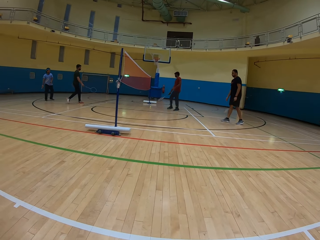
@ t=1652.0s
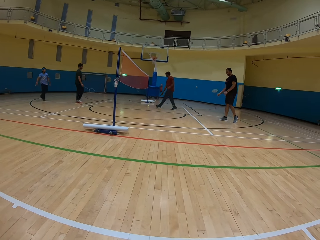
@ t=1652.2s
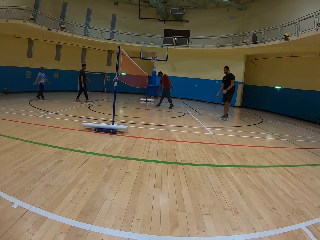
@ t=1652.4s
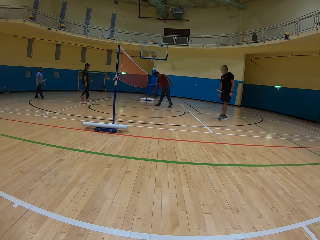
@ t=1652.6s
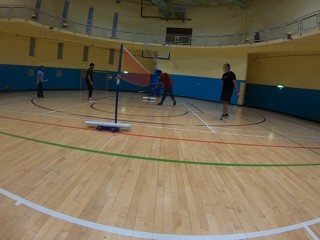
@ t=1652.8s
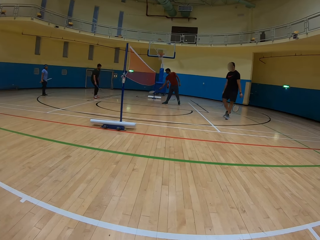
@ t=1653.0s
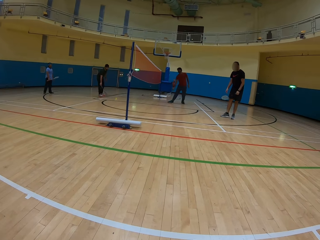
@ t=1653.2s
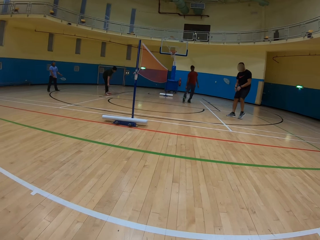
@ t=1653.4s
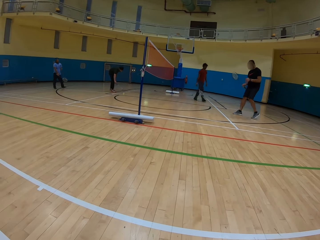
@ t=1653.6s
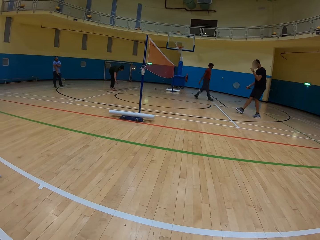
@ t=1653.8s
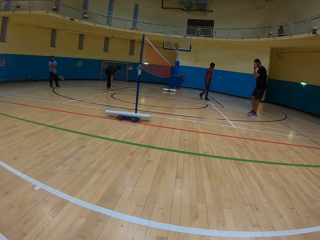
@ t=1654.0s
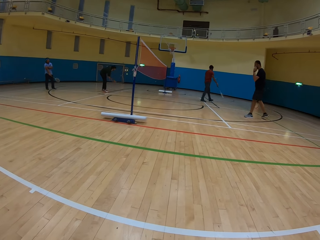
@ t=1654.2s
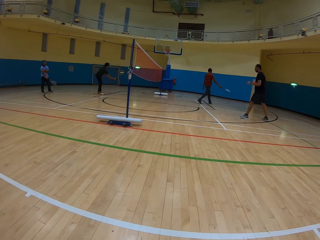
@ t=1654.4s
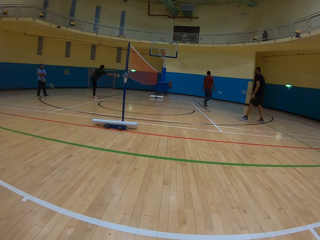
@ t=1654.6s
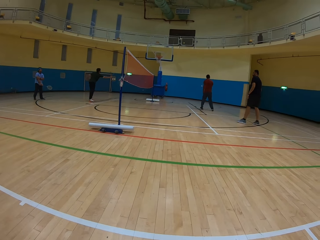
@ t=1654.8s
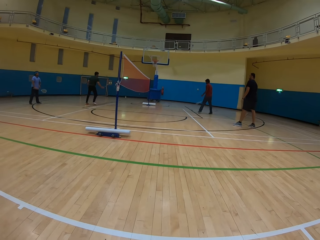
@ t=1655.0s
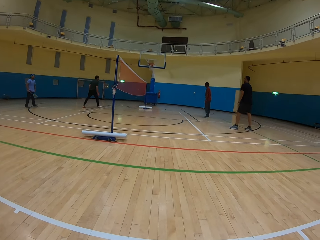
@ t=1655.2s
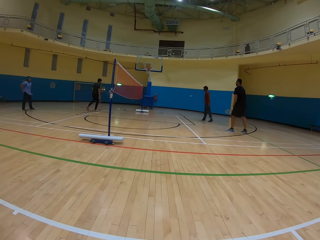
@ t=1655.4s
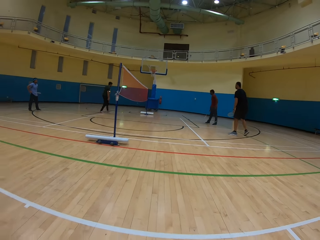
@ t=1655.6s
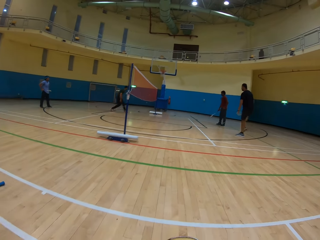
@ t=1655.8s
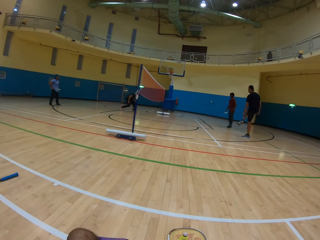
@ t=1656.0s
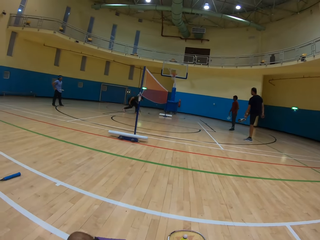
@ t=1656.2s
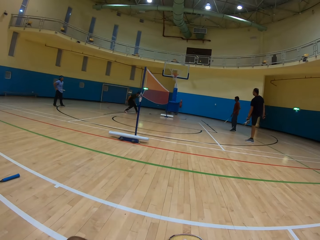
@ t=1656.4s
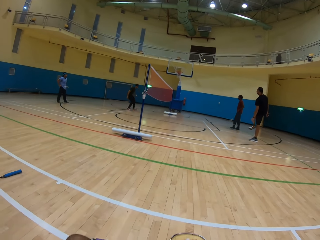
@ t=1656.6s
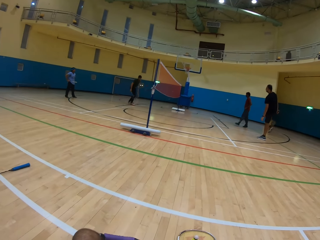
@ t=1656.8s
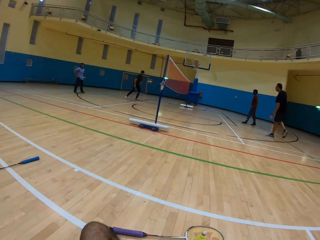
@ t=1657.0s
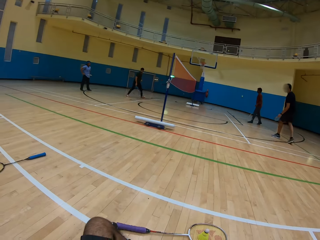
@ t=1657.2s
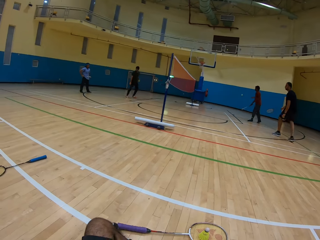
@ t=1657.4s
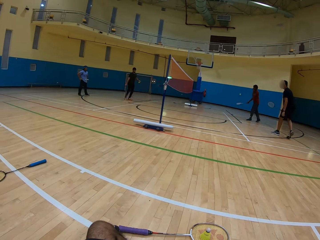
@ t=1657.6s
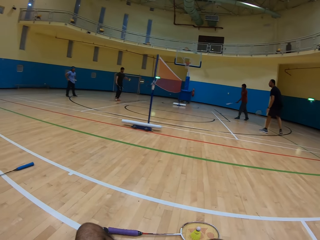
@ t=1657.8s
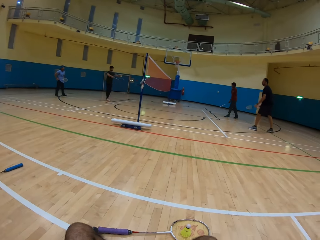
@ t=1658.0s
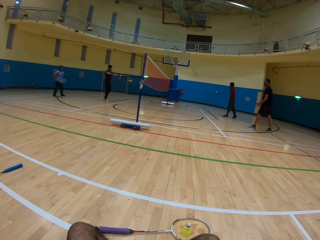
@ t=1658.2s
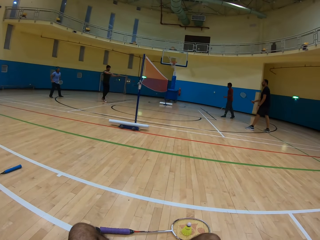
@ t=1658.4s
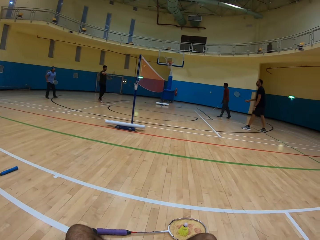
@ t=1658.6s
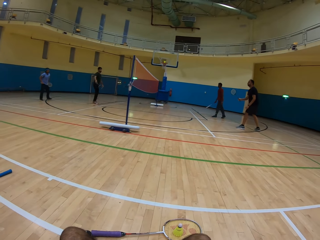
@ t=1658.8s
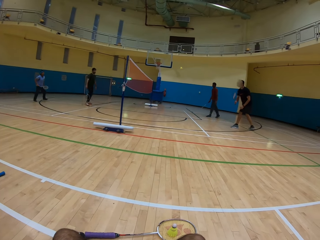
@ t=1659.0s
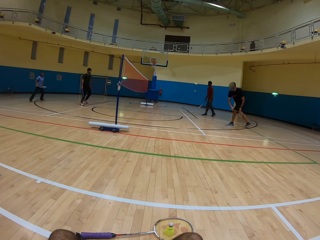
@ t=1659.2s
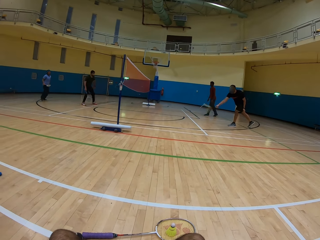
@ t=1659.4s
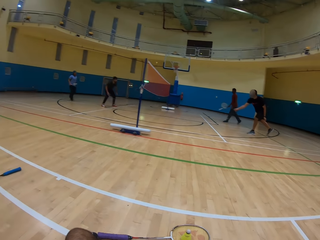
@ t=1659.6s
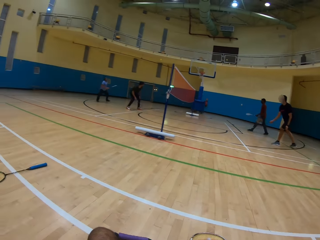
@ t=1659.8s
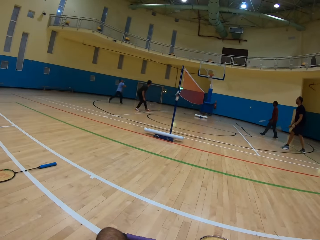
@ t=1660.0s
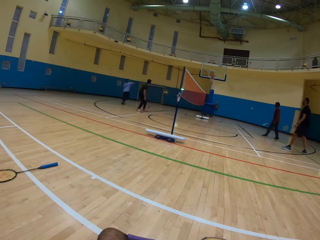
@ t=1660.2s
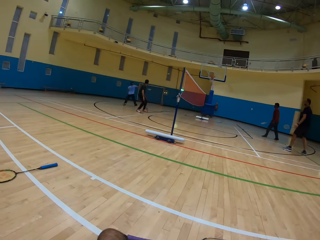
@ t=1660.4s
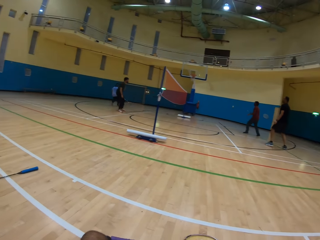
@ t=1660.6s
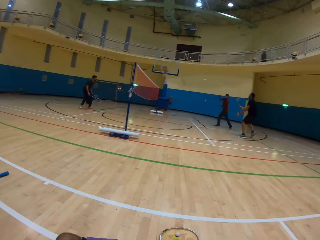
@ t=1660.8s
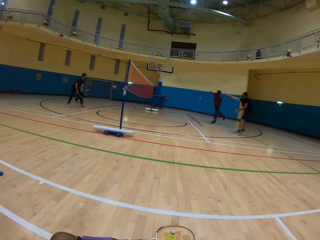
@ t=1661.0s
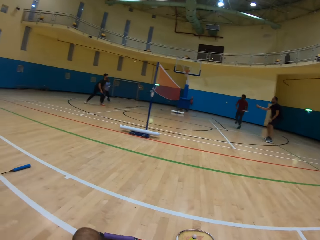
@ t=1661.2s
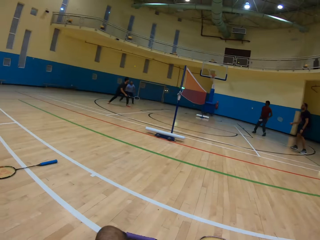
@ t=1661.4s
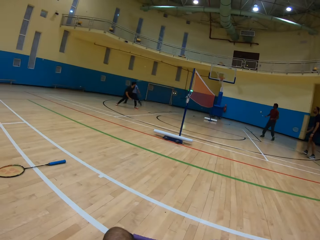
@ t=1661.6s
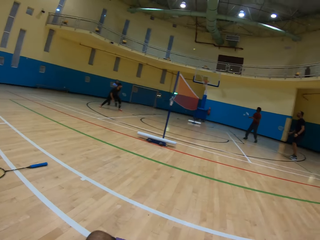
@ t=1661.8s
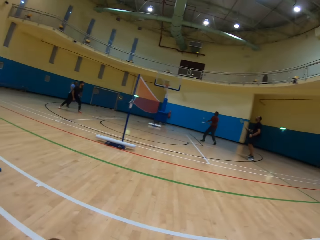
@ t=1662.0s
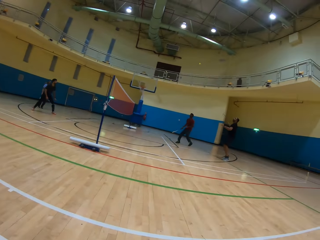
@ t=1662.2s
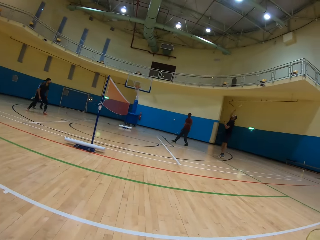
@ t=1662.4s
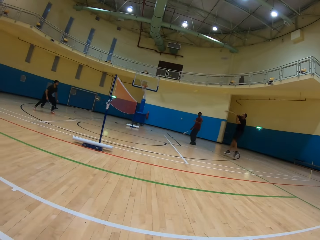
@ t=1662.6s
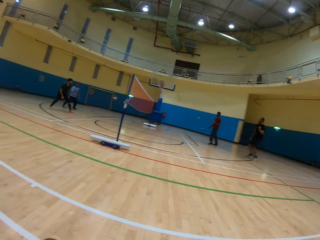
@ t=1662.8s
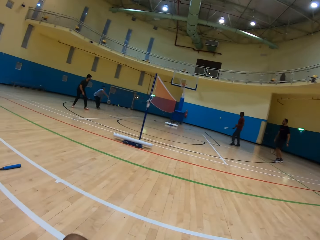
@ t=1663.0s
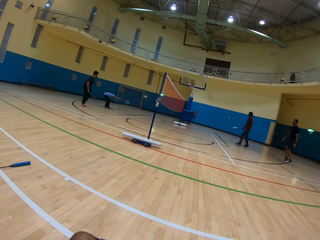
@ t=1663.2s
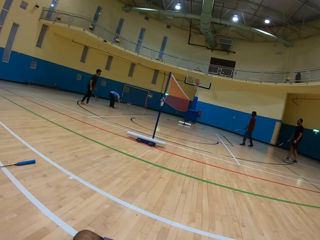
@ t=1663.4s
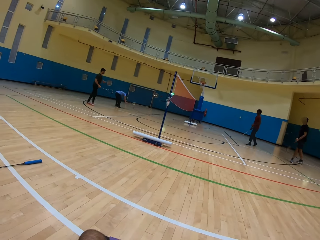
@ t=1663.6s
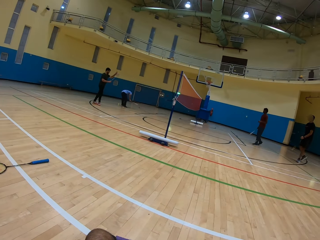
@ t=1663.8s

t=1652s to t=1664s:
A man picks up the shuttlecock. The man hits the shuttlecock. Another man hits the shuttlecock.

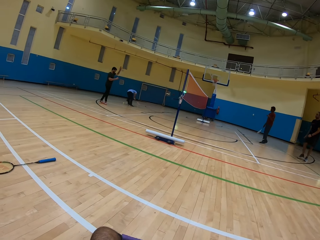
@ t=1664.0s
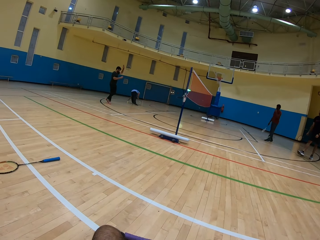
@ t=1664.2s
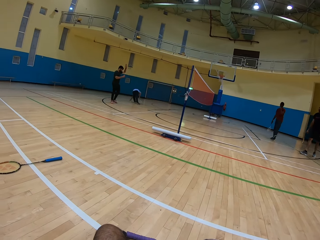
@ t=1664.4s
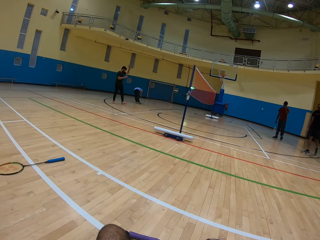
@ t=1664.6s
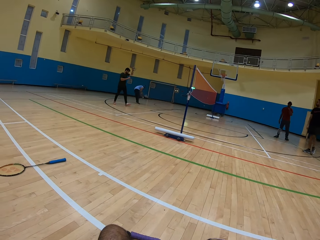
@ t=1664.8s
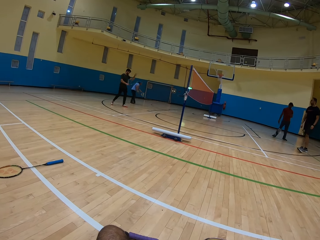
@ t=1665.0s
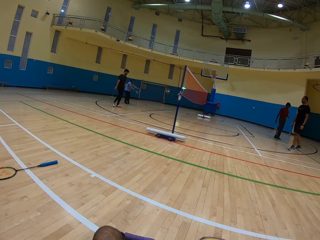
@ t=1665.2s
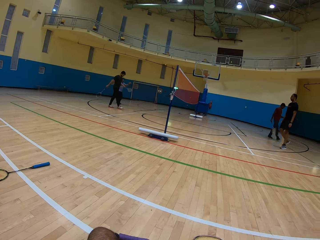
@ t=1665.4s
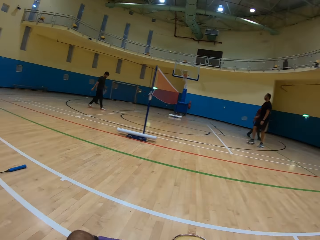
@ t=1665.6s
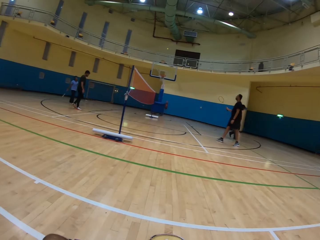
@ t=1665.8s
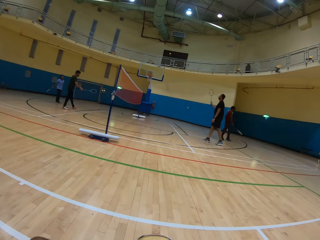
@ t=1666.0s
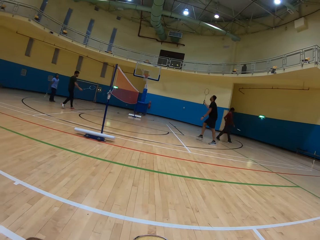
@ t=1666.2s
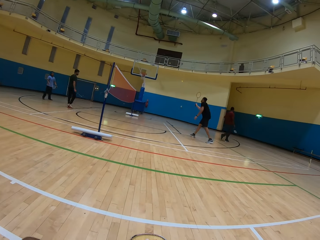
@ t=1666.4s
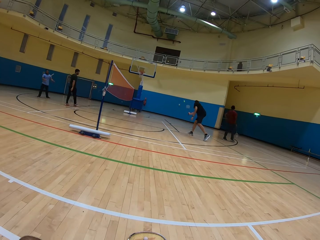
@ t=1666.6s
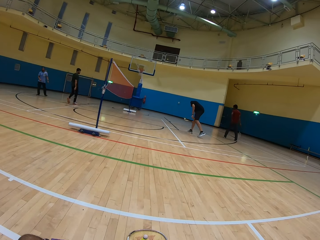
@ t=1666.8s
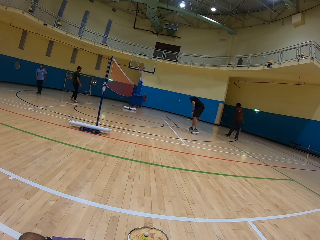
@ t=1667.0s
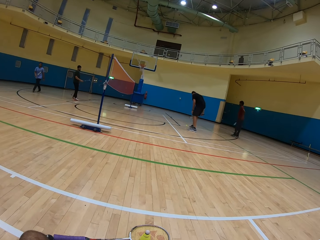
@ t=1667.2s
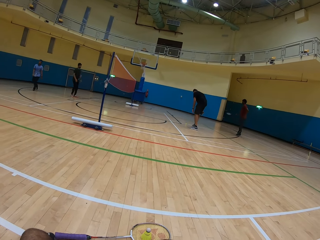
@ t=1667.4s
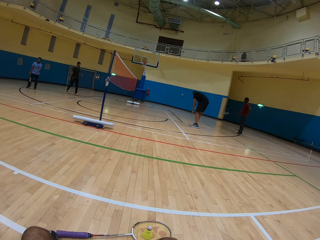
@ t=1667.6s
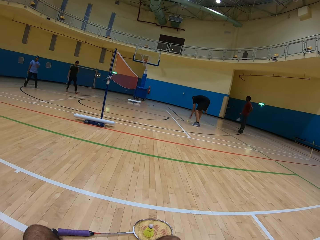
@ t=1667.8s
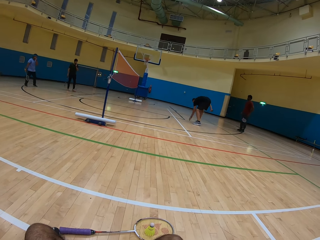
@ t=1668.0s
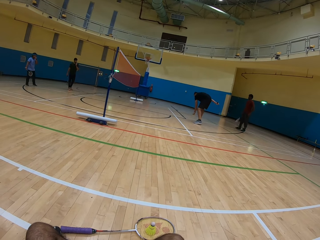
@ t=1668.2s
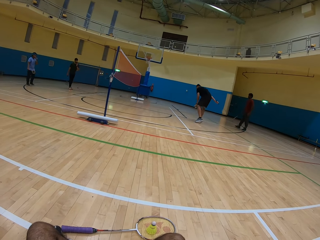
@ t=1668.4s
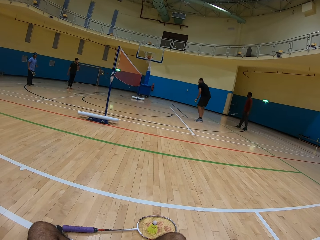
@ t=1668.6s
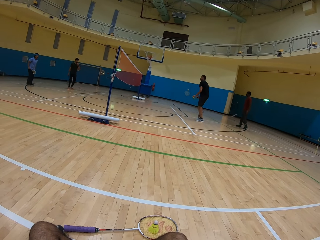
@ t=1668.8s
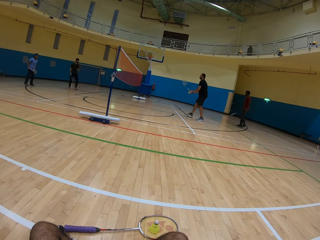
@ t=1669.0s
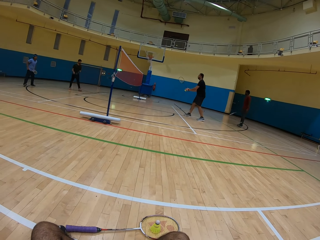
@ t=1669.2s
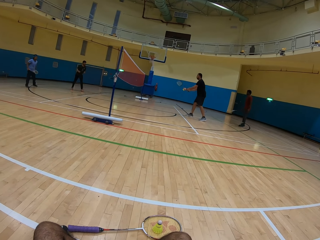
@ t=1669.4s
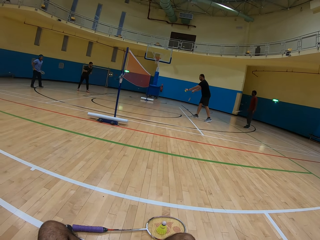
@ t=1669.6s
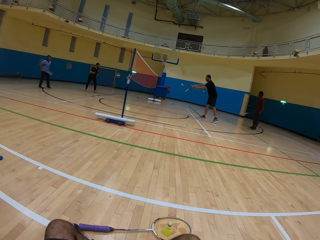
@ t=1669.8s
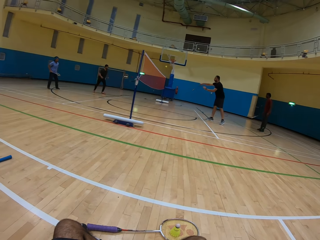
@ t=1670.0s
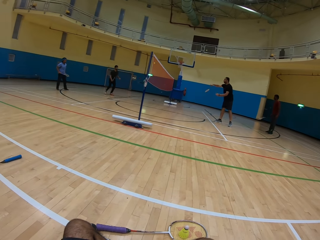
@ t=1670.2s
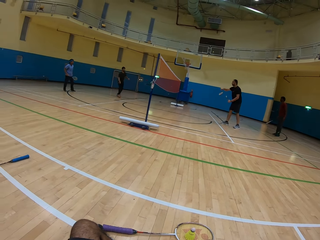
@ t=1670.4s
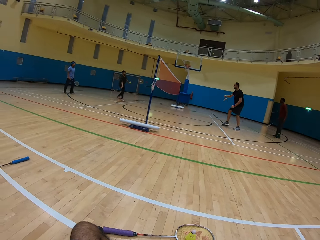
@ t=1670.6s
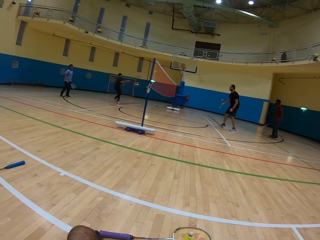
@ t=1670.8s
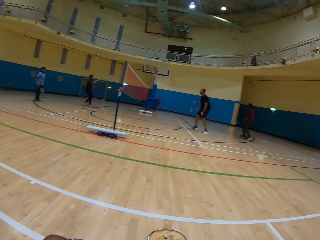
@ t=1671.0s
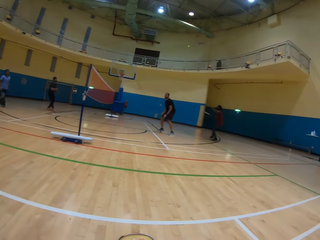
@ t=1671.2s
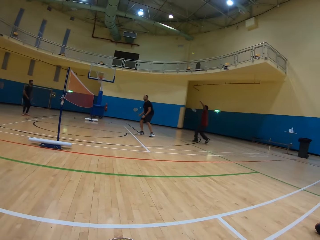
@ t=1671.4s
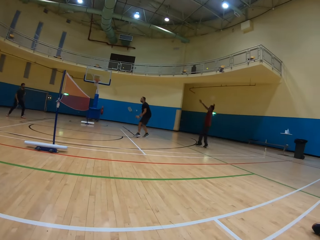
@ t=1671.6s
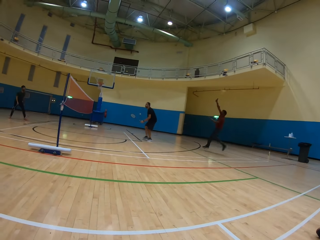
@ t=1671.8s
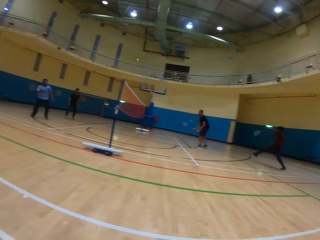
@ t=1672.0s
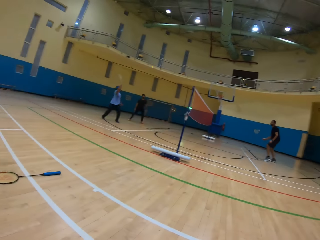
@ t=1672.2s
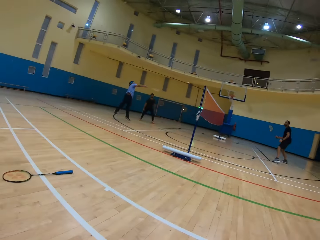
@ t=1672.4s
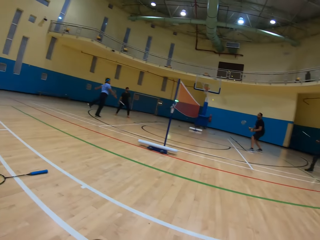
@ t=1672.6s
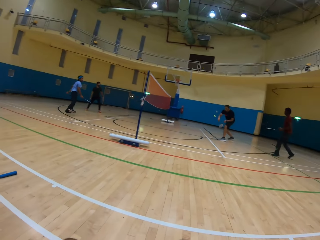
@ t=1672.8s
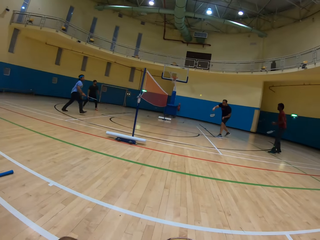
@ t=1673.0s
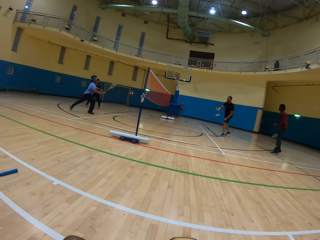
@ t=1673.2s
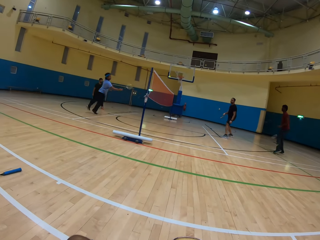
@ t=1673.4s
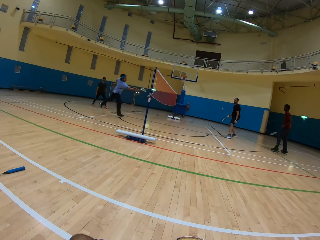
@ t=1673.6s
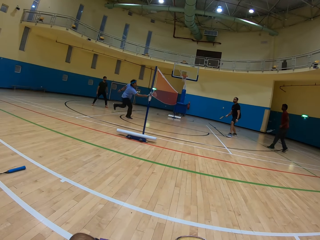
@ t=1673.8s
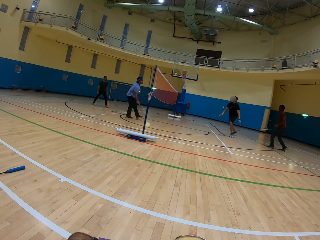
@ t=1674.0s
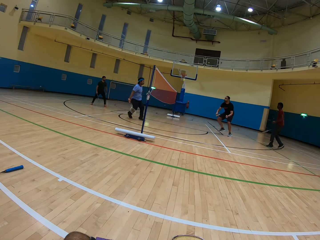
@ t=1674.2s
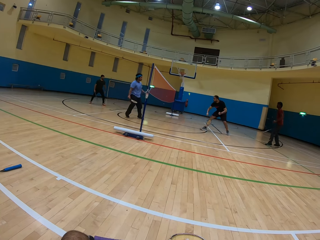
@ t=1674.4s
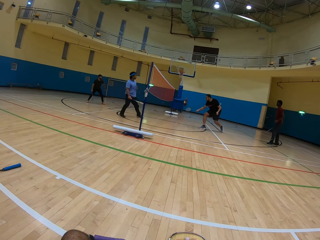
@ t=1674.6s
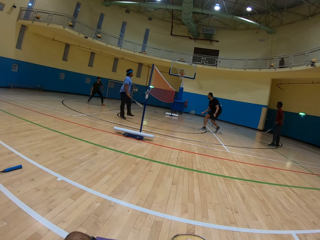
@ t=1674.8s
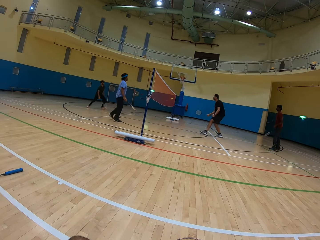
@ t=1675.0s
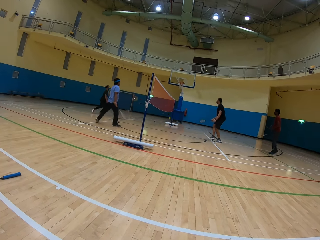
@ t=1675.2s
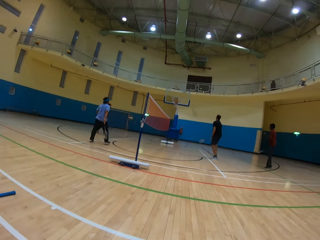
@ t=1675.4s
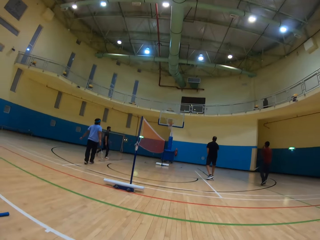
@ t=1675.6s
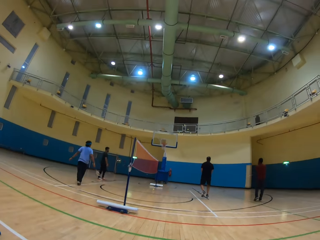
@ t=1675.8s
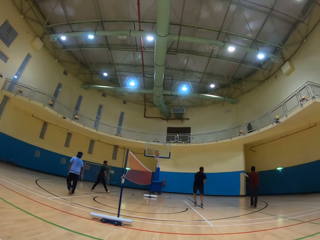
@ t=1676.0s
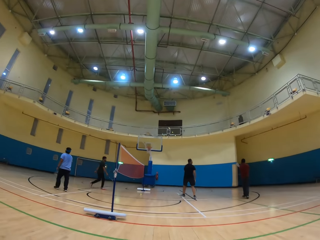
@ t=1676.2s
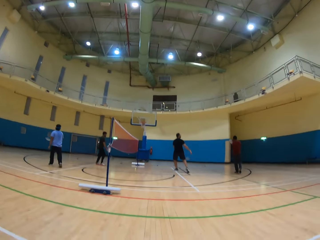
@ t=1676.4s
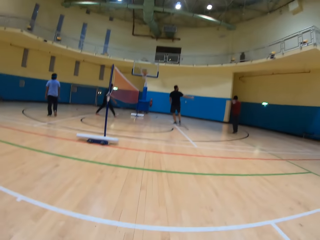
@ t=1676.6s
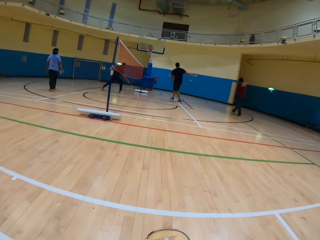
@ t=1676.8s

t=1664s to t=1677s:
A man hits the shuttlecock. The camera wearer picks up the shuttlecock on the ground. The man hits the shuttlecock. Another man hits the shuttlecock. A third man hits the shuttlecock. A fourth man hits the shuttlecock. The first man hits the shuttlecock. The first man hits the shuttlecock again.
